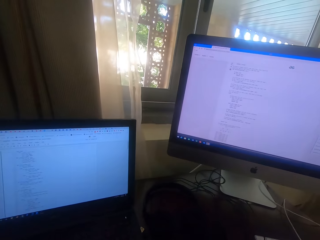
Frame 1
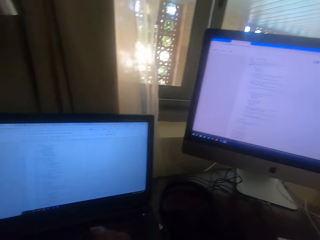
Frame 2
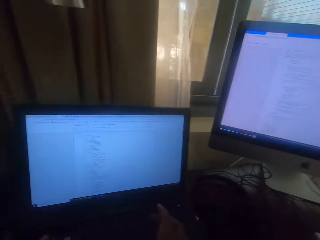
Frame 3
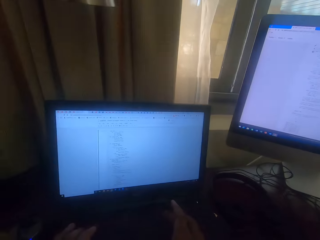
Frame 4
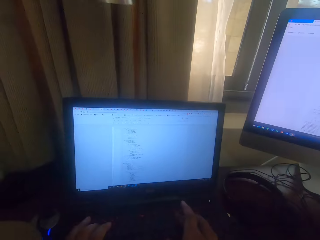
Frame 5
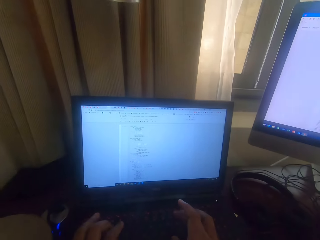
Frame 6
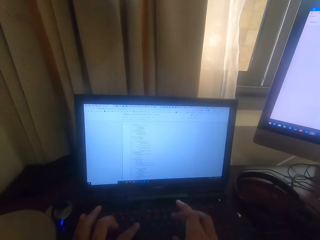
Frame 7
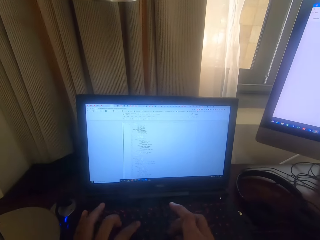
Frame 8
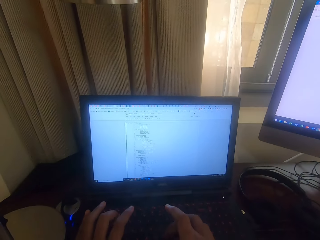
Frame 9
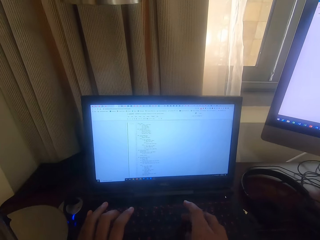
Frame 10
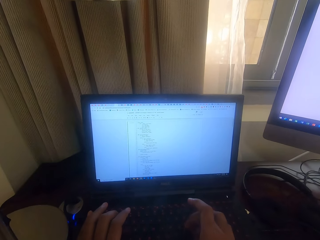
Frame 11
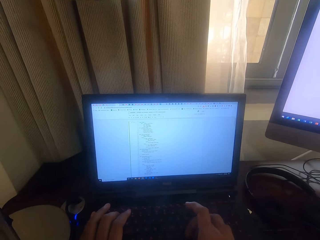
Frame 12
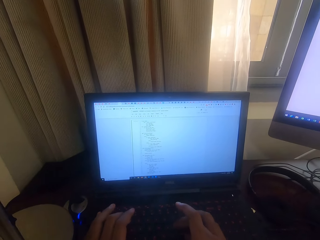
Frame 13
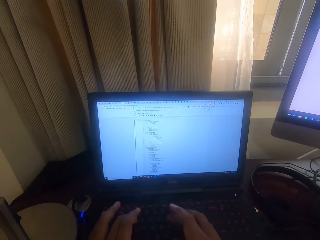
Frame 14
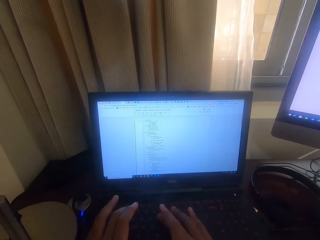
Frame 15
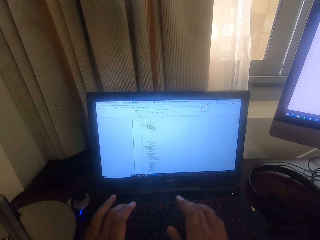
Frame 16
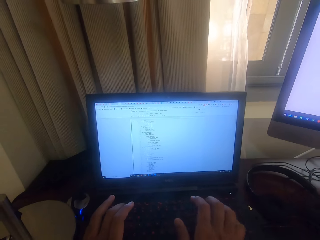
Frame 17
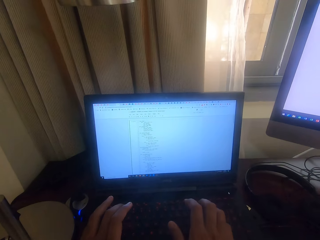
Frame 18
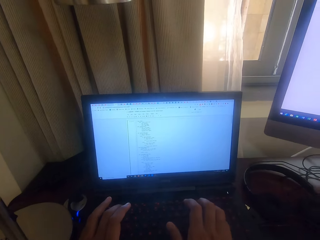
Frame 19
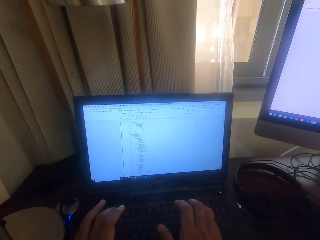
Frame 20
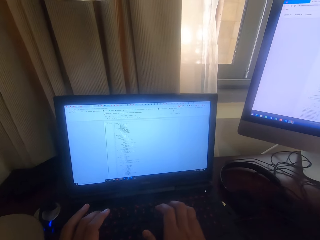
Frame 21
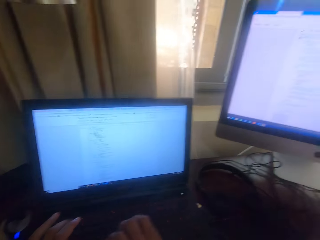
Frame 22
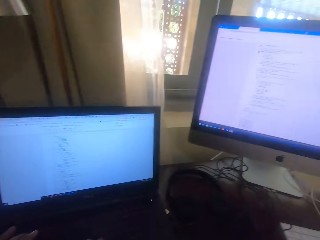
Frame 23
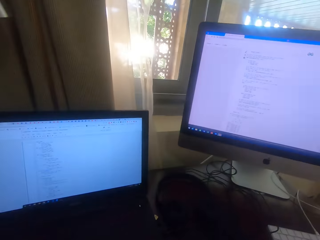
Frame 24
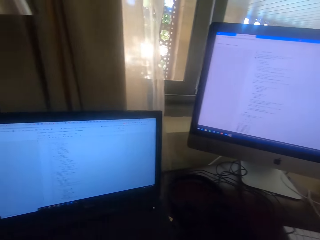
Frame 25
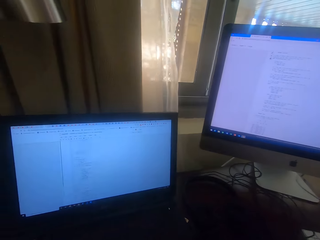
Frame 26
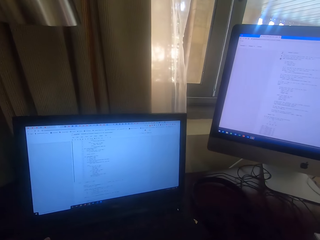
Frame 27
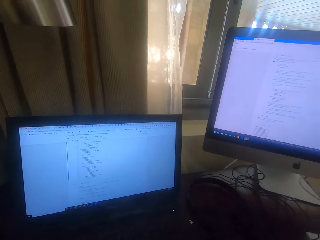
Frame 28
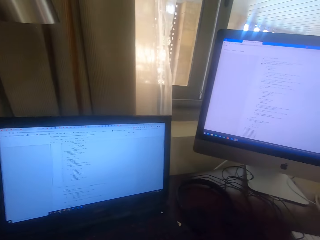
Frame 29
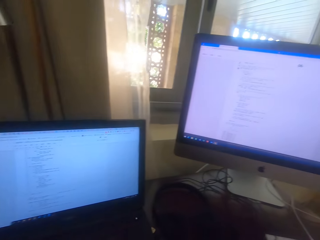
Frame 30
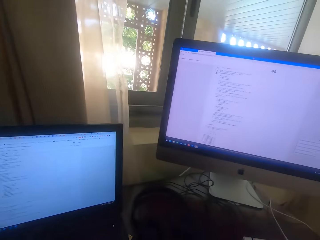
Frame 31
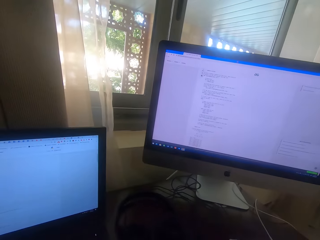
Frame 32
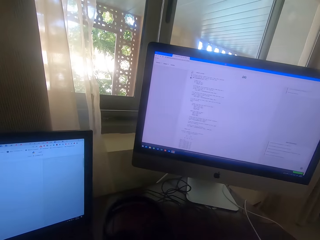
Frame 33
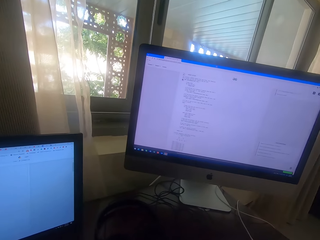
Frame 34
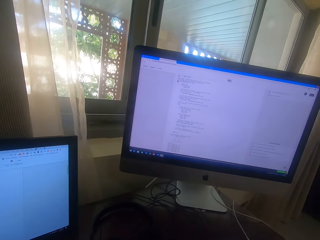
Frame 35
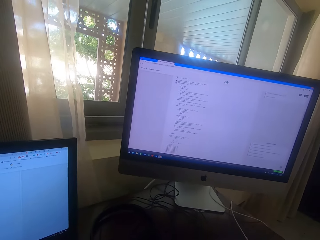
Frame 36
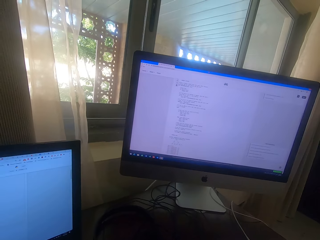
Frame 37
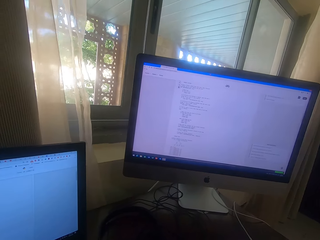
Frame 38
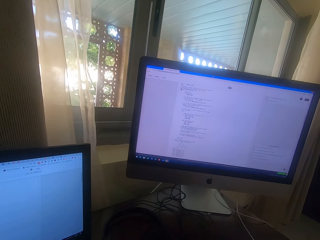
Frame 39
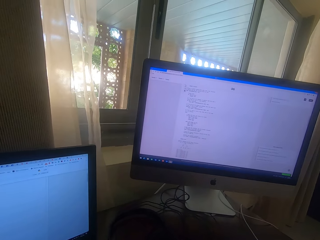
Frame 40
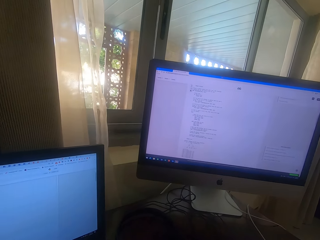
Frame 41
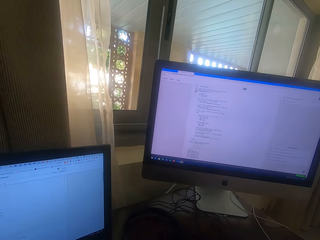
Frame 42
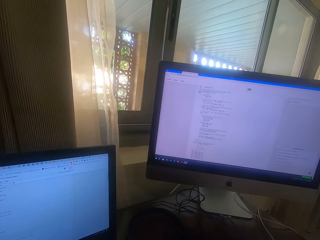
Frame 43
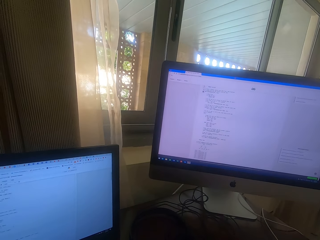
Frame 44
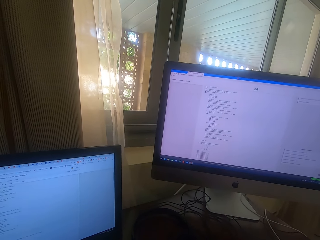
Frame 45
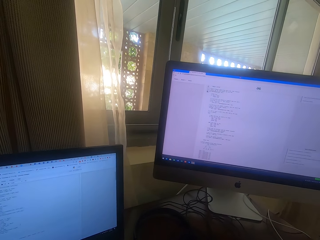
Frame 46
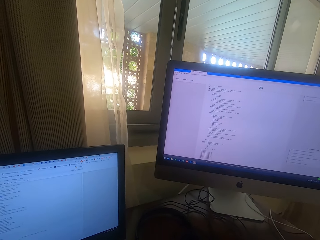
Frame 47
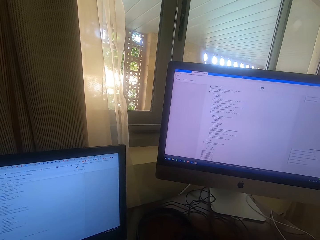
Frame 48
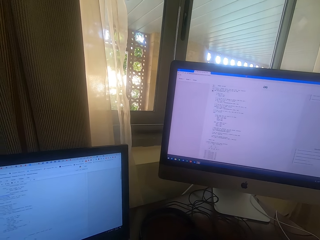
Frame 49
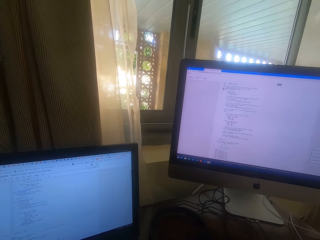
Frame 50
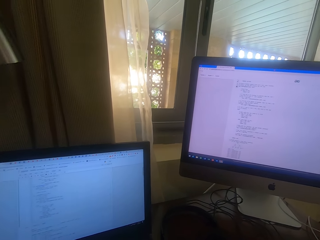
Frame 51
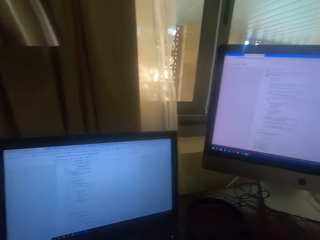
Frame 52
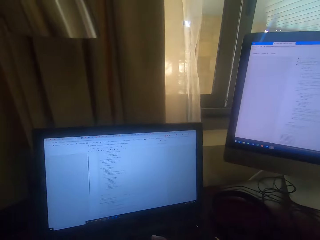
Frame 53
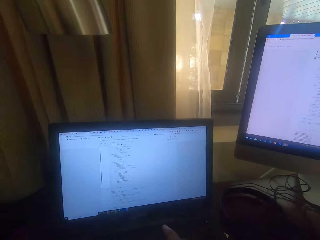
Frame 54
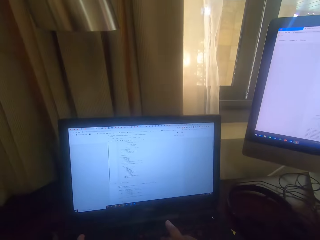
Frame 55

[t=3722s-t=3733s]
The camera wearer looks at the screen. They use the keyboard. They look at the screen.

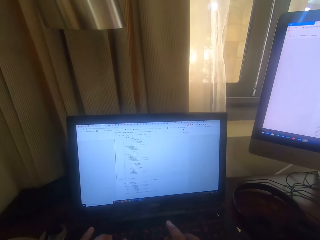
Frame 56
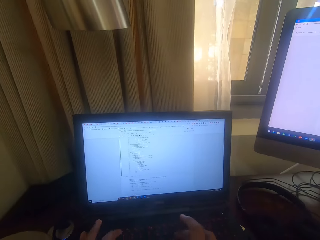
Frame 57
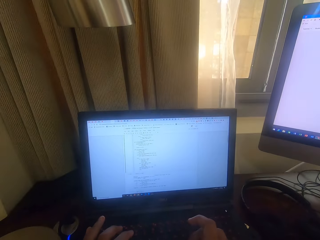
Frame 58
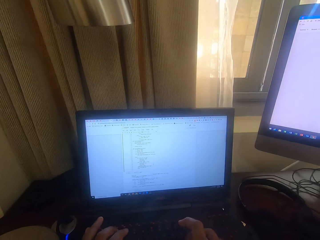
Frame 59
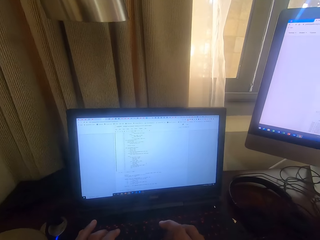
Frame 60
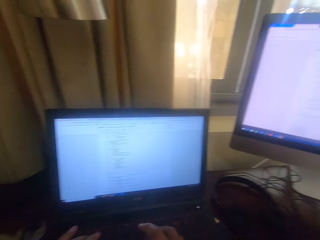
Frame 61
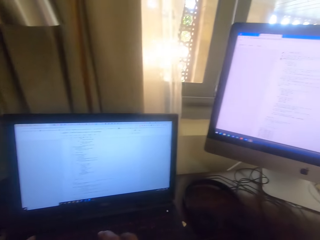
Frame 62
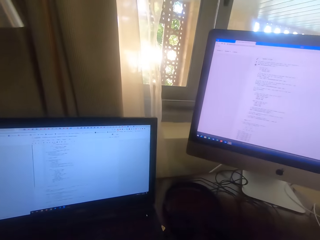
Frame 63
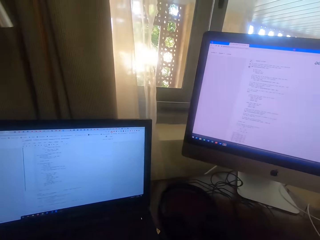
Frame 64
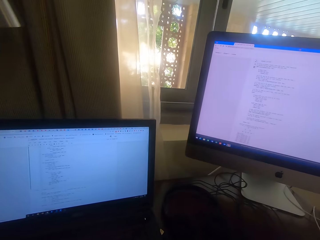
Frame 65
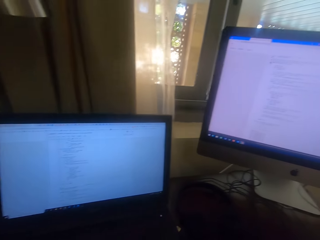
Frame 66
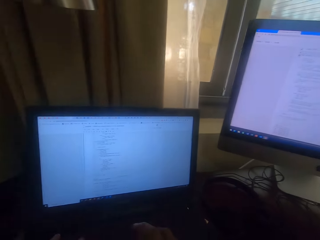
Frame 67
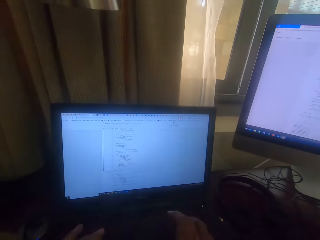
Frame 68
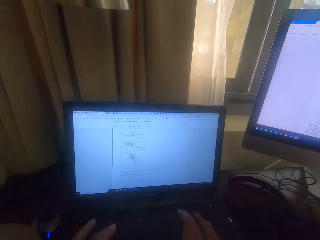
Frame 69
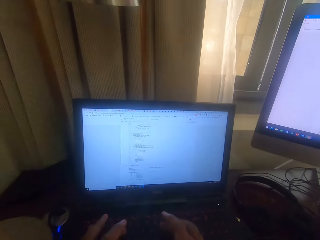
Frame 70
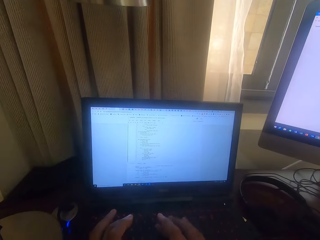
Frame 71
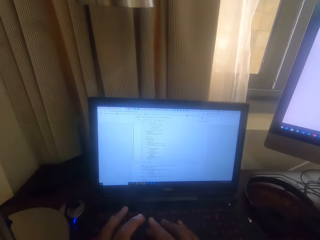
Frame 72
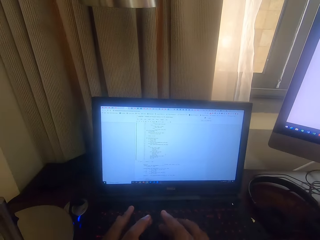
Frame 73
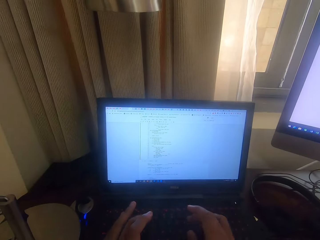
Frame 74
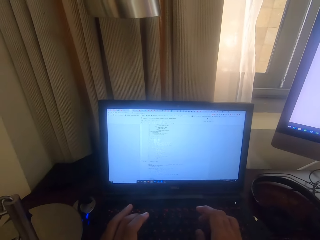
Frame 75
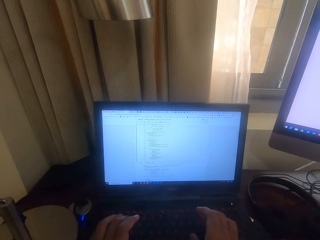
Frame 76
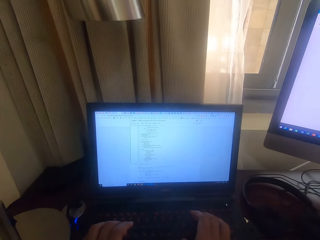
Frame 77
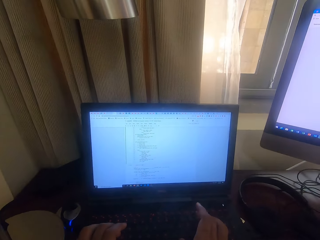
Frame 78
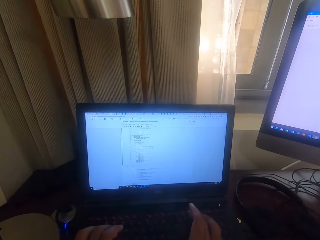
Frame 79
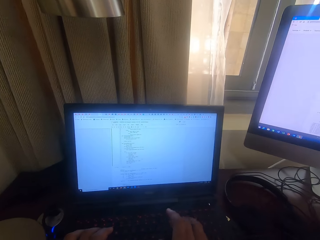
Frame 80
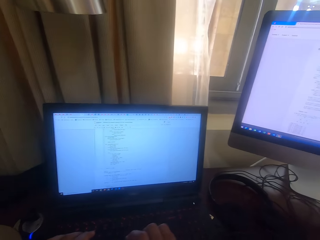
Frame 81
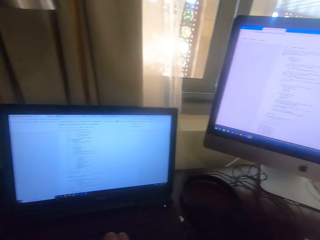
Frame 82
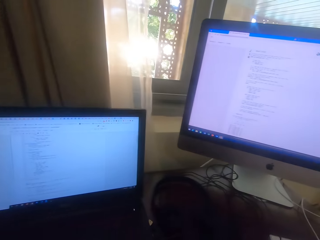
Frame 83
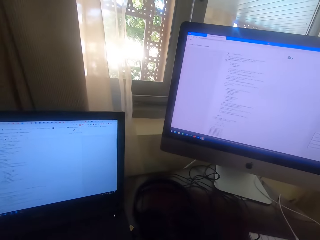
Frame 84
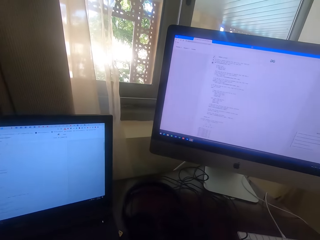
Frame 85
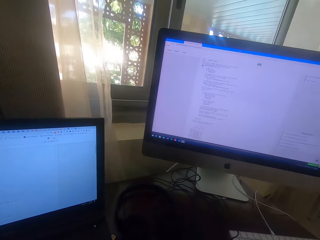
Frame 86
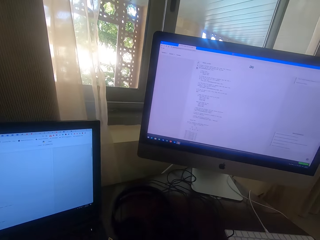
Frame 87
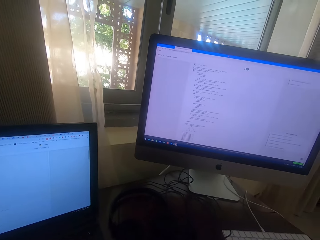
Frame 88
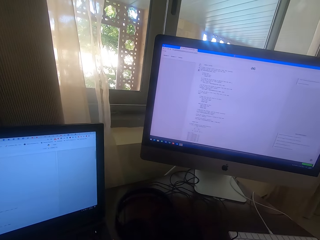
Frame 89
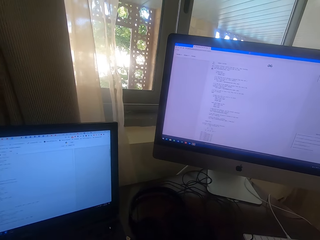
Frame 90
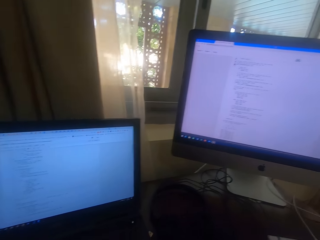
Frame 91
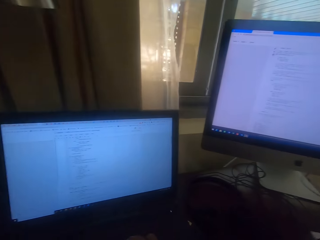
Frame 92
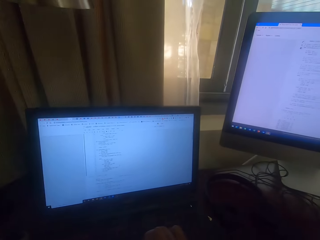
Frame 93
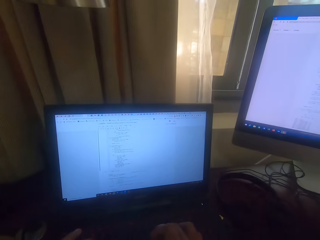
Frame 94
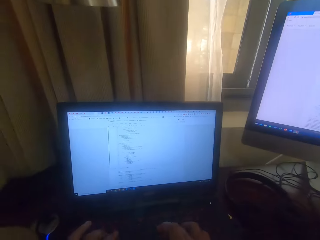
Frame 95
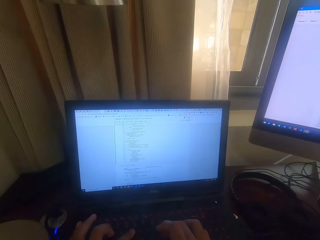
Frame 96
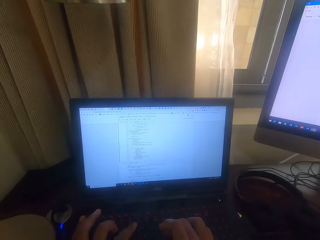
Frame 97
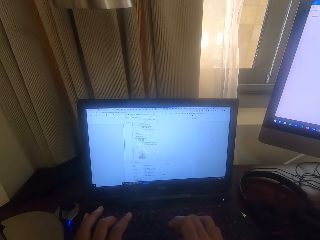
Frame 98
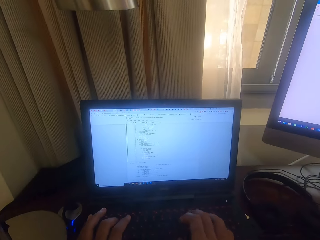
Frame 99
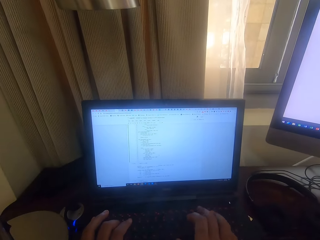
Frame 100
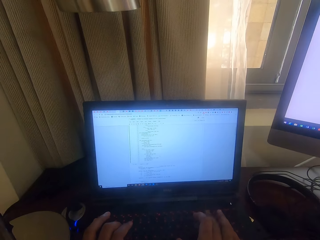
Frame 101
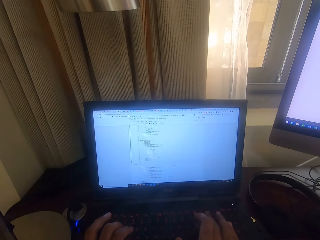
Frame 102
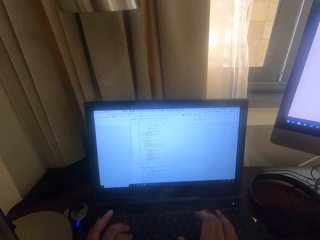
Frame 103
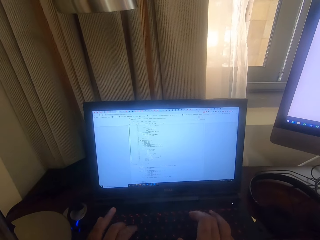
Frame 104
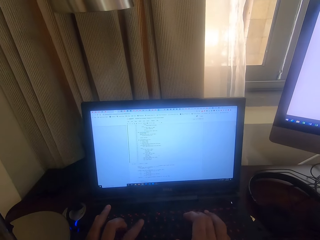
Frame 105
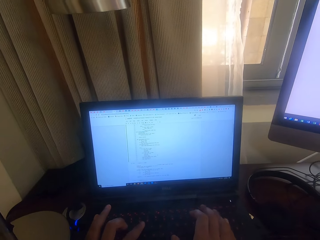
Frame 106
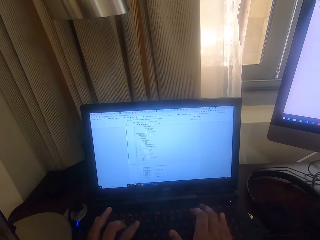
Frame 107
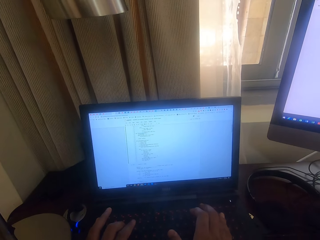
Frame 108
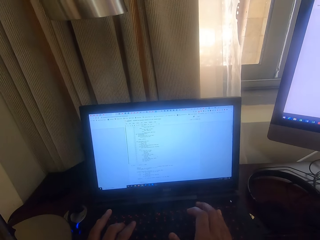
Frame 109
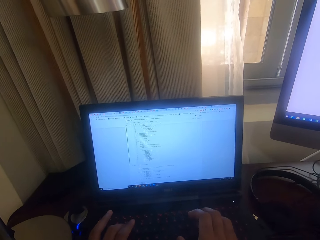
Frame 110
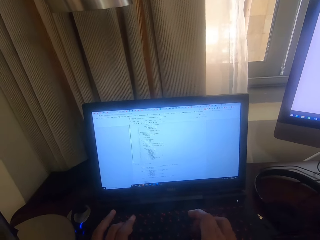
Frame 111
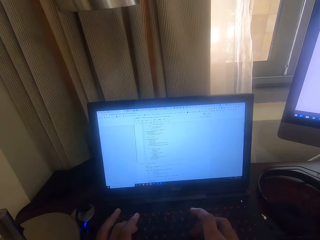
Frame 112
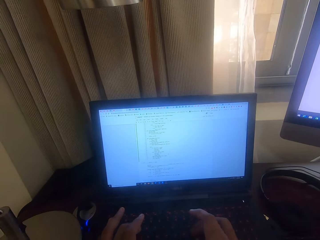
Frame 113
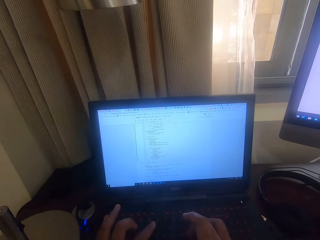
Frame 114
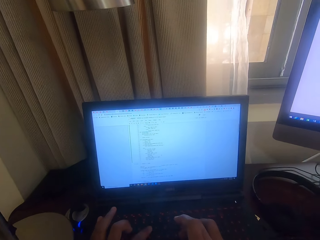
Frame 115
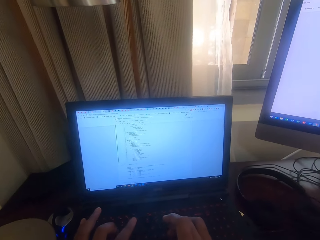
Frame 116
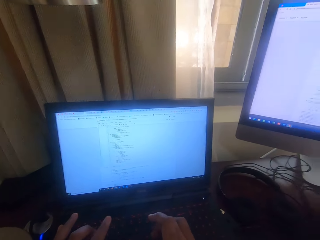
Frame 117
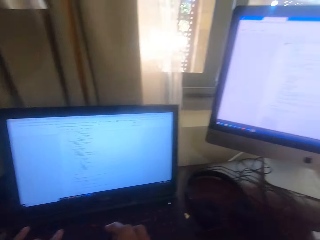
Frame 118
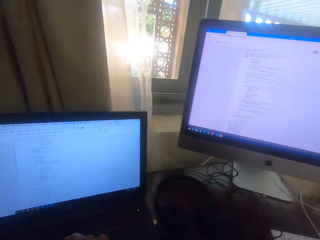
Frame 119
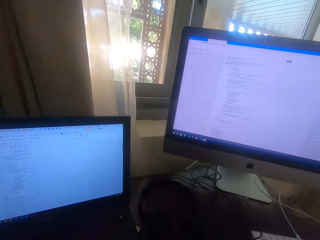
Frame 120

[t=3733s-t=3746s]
The camera wearer types on the keyboard. They look at the screen. They use the keyboard.
